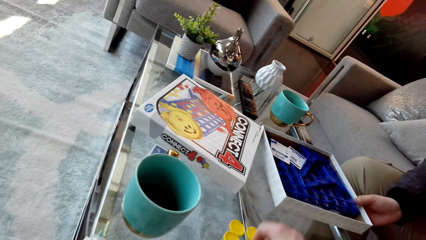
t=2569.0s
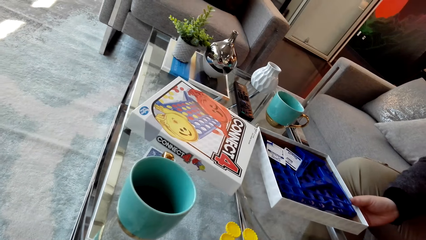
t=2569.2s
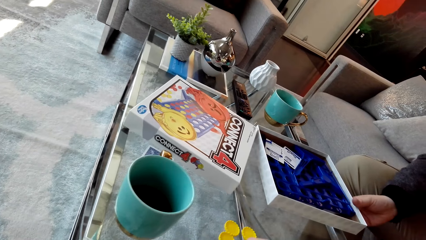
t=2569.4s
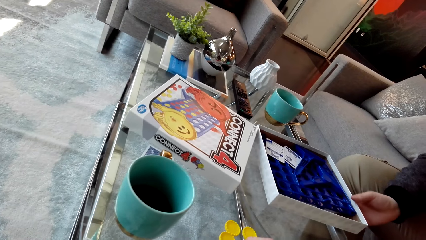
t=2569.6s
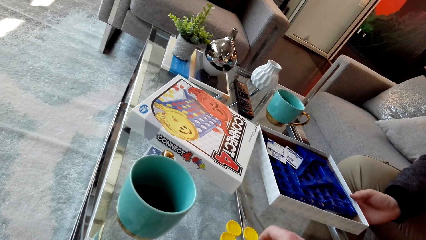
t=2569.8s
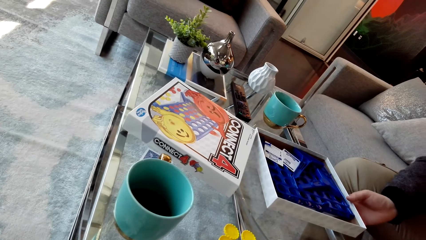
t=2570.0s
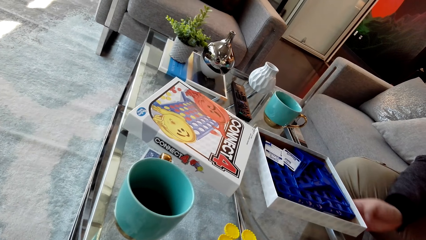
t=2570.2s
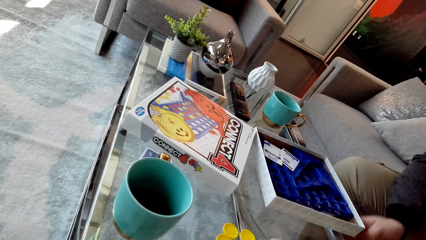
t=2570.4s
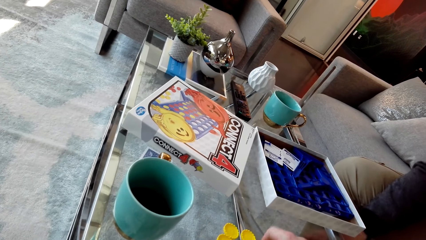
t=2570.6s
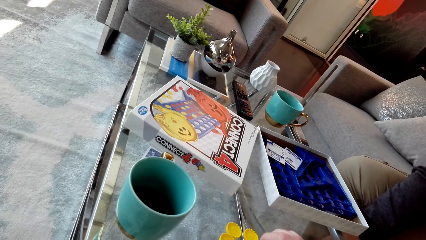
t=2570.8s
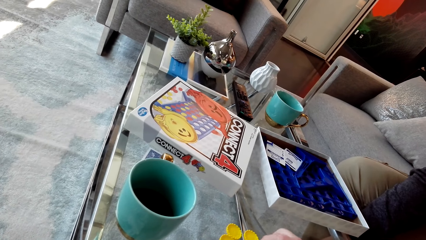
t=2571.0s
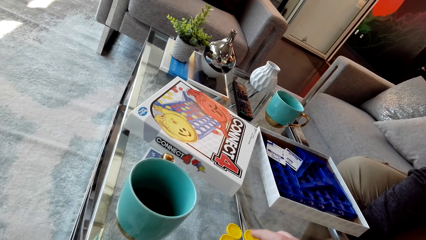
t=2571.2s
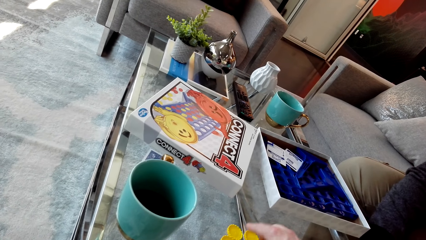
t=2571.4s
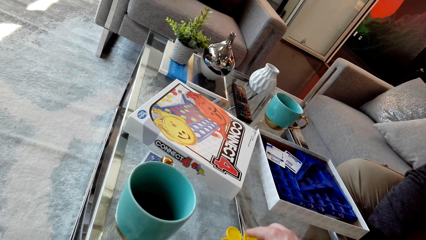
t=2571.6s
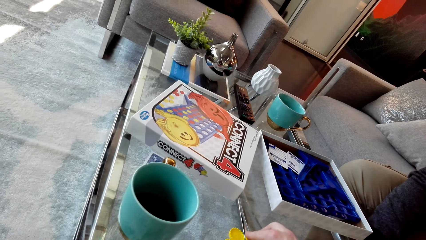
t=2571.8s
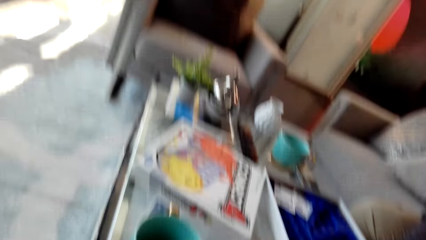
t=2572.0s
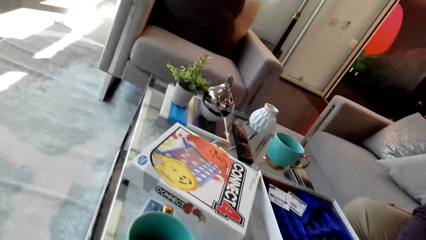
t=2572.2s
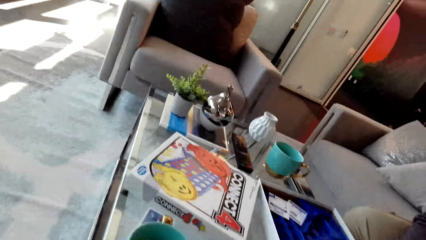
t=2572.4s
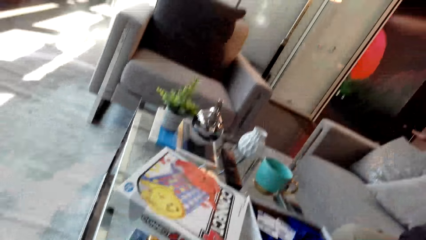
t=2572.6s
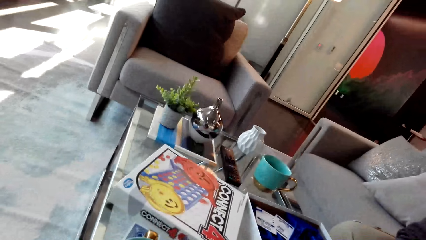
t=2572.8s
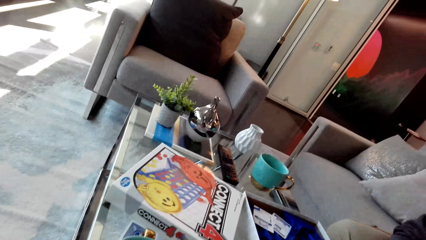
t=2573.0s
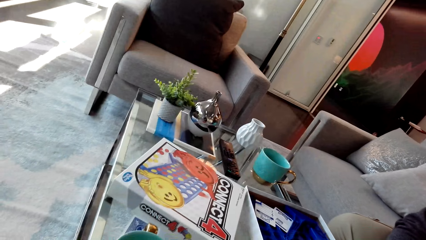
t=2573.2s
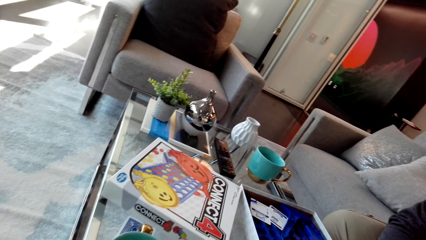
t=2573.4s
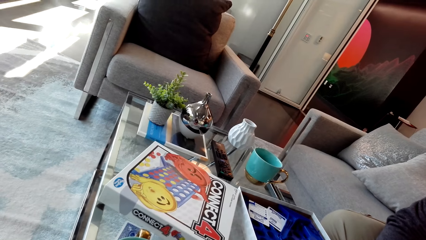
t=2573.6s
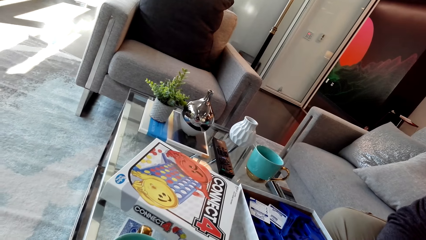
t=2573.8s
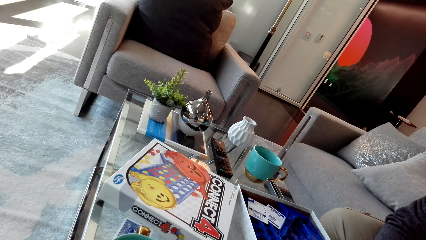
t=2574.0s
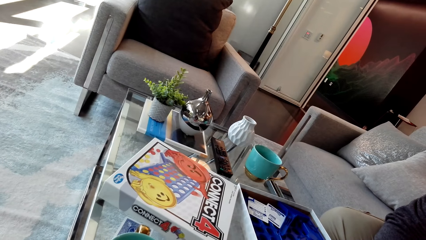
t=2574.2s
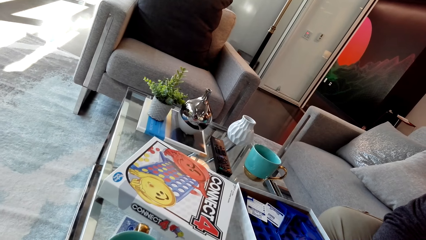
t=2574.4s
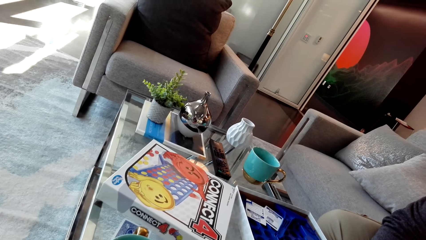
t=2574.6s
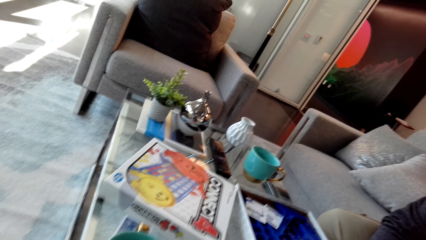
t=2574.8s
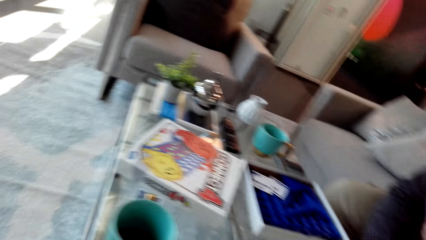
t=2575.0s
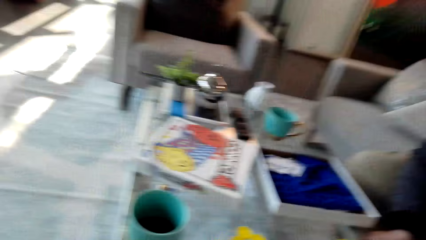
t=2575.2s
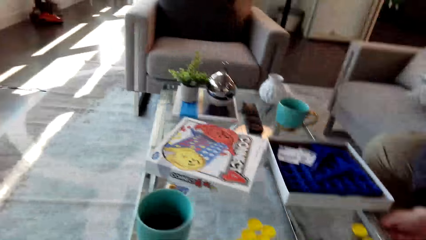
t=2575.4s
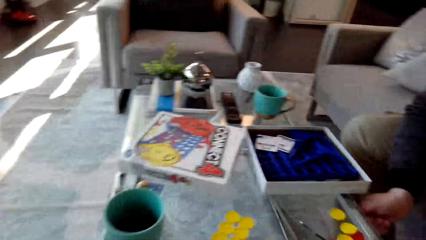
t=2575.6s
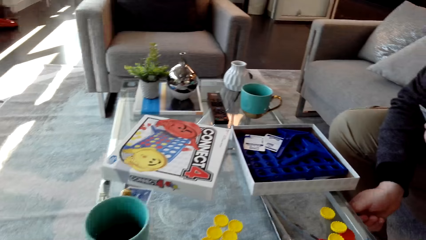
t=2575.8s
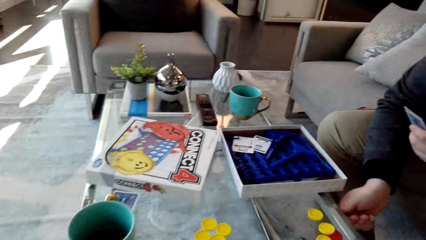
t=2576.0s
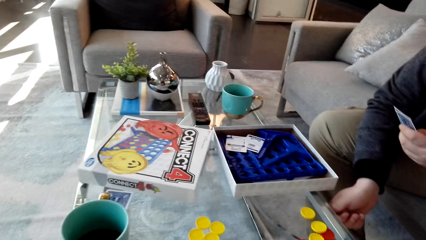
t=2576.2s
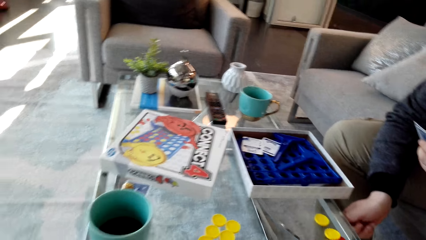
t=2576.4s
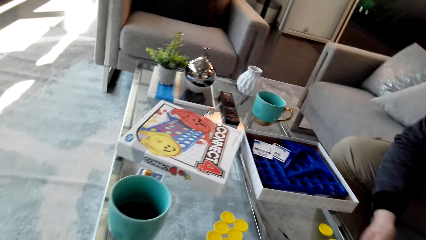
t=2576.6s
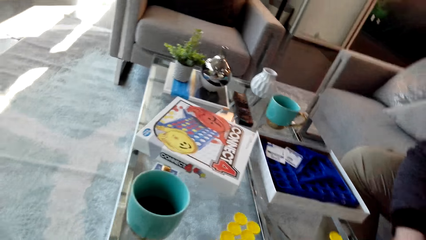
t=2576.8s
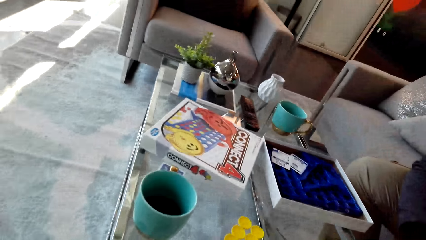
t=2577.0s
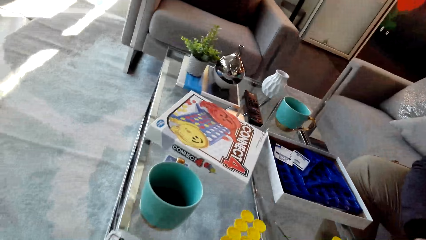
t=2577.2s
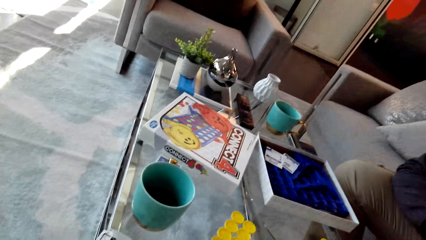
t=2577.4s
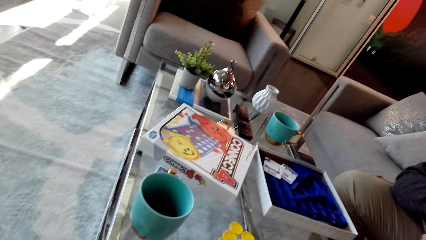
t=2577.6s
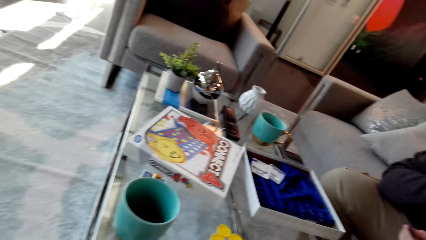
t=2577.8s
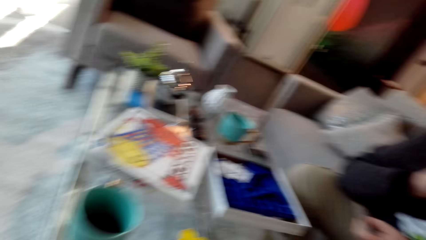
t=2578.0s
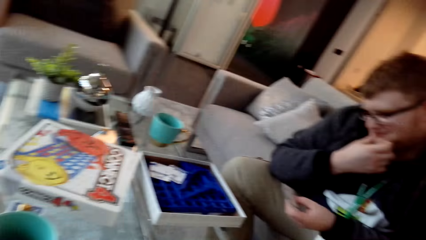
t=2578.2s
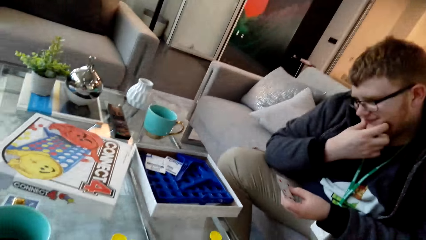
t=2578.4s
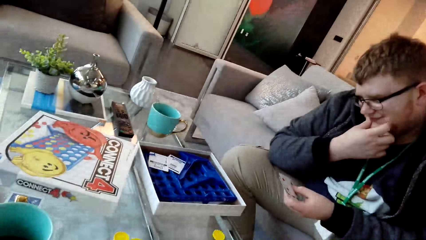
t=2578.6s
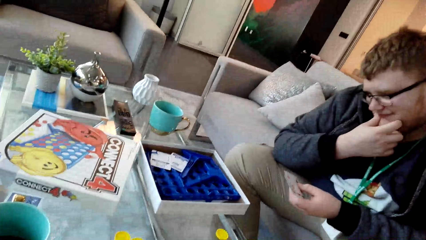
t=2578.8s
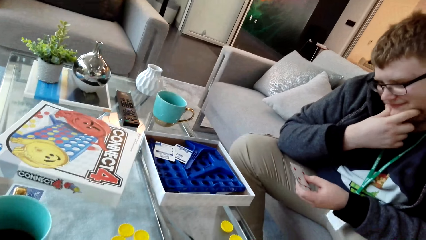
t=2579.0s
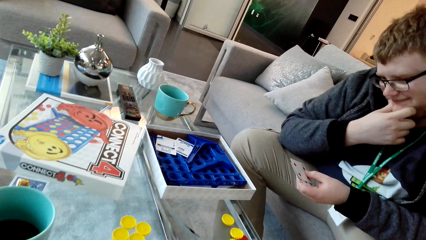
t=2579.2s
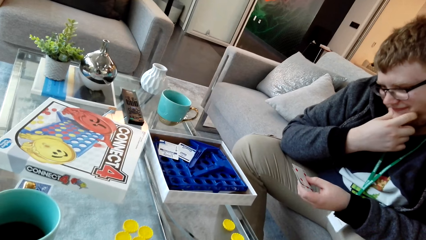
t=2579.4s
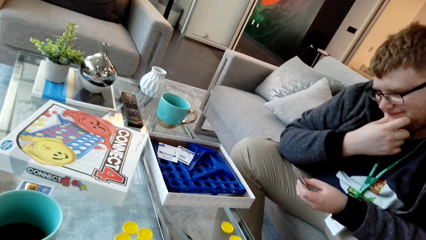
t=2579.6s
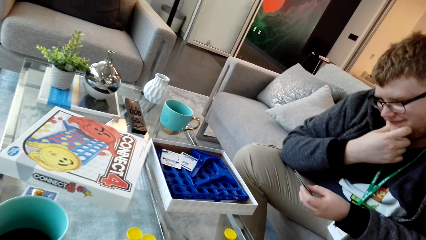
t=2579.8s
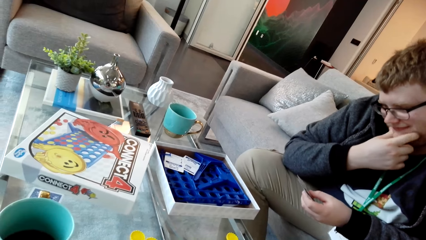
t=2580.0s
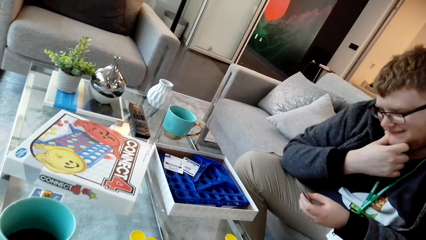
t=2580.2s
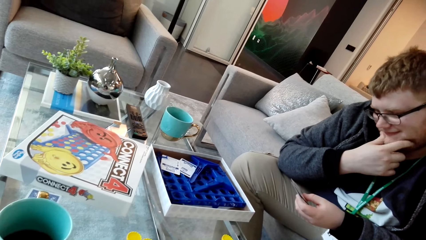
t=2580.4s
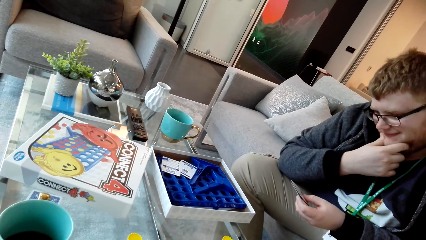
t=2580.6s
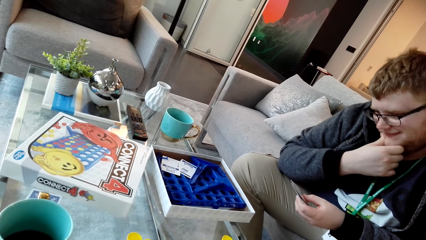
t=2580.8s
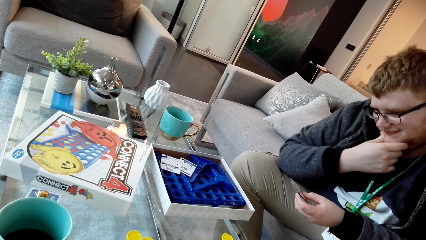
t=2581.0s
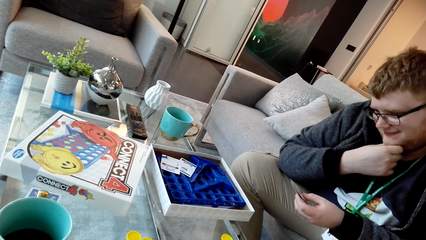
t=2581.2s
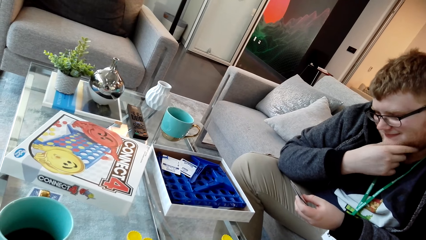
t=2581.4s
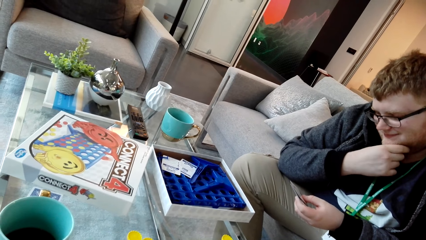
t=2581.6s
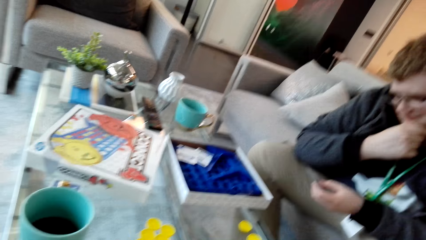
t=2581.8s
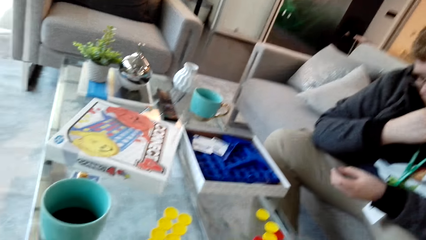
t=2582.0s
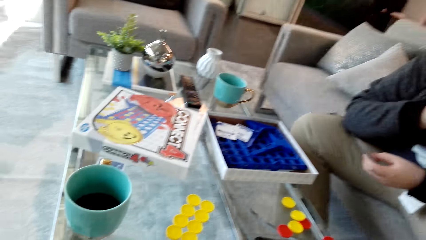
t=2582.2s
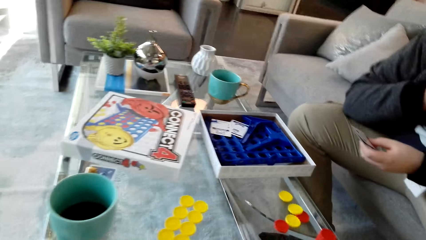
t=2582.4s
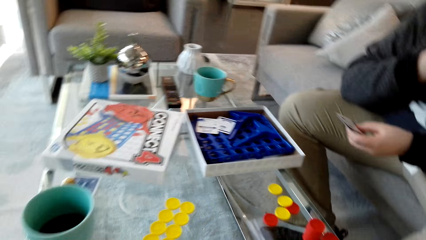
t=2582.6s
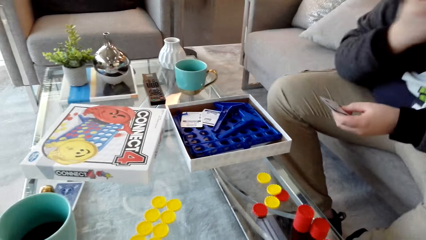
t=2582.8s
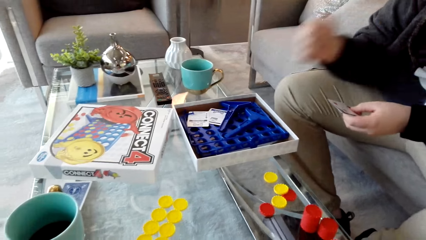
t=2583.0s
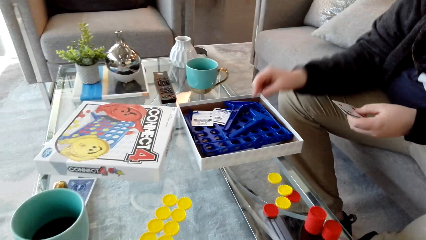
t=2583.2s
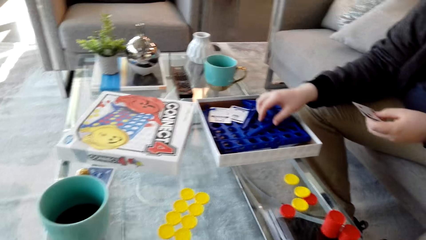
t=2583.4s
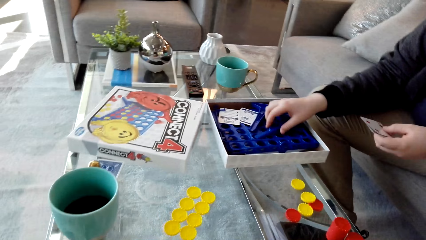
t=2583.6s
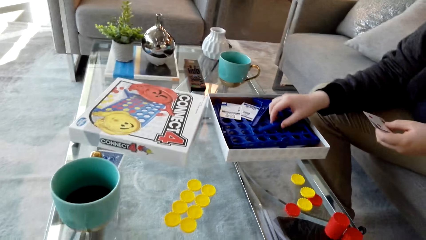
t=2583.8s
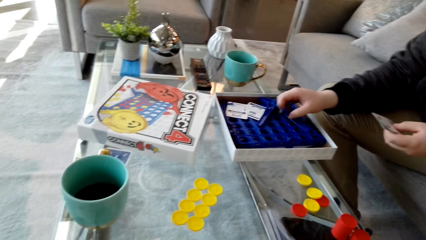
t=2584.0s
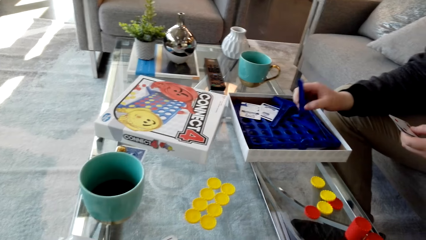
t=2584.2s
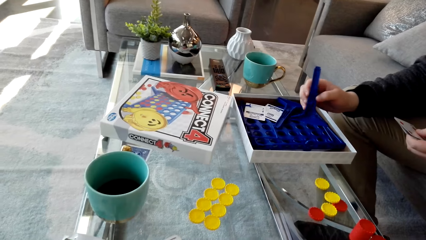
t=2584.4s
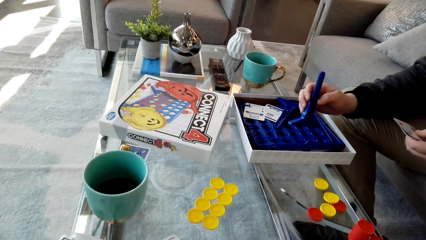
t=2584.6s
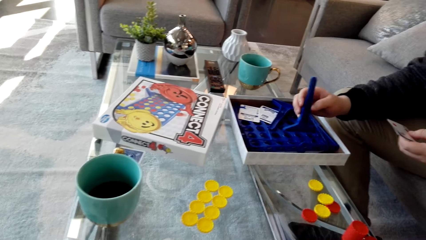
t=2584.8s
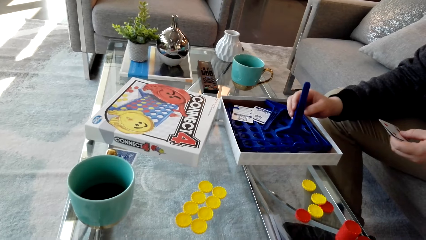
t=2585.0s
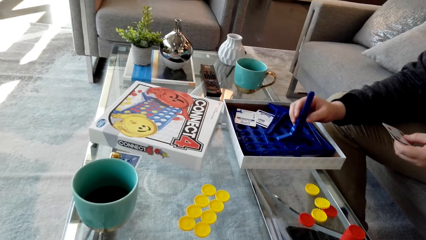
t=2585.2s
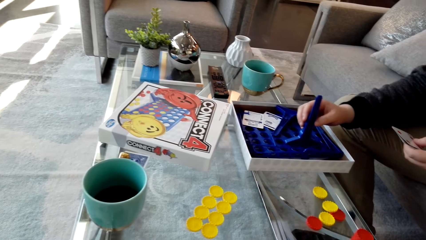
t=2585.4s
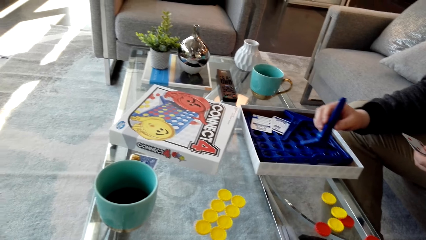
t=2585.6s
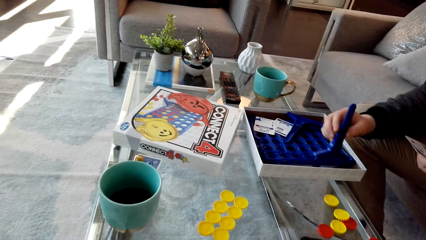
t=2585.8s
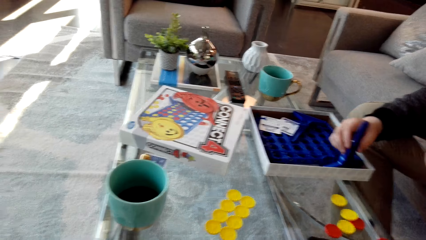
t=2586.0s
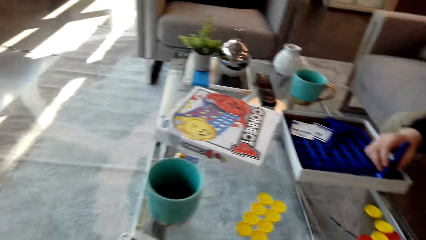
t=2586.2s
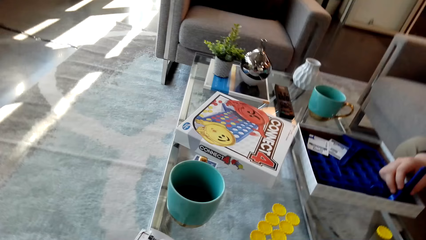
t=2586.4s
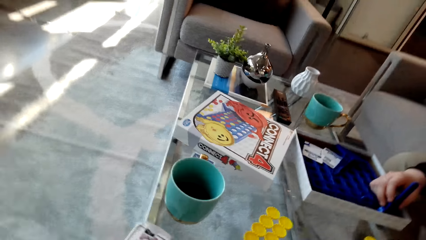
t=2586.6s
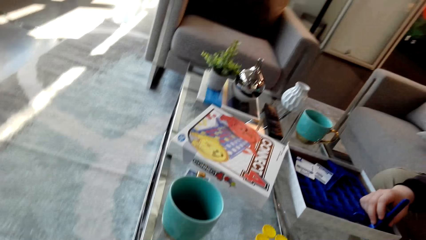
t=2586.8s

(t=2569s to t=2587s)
The camera wearer picks up the box. They look around. The man touches the face and touches the plastic material. The man holds the plastic on his right hand.
